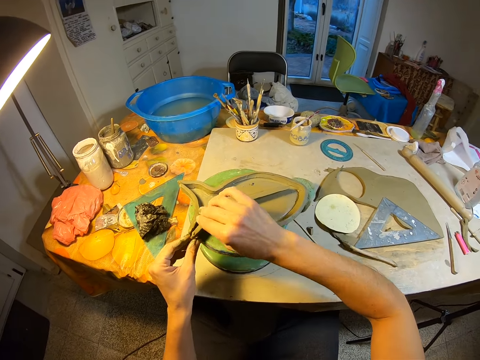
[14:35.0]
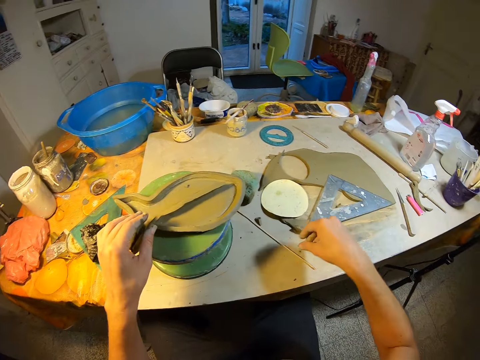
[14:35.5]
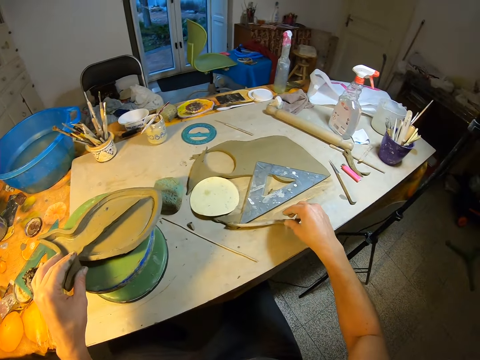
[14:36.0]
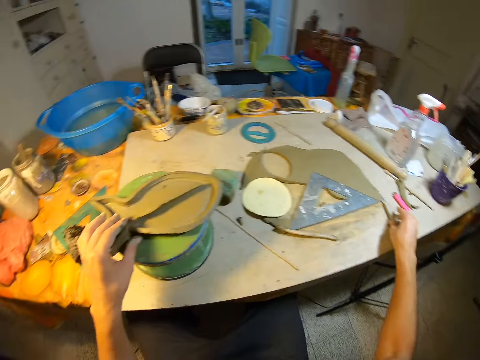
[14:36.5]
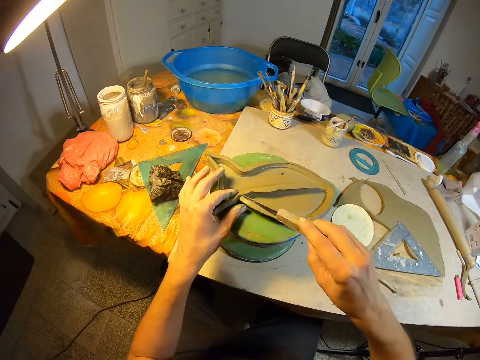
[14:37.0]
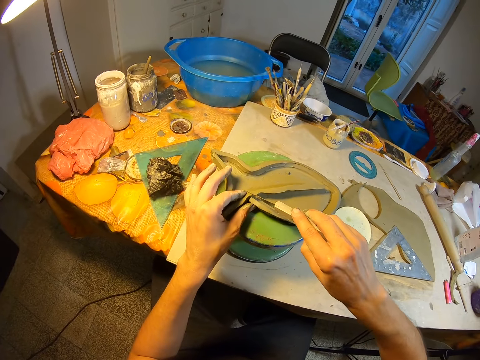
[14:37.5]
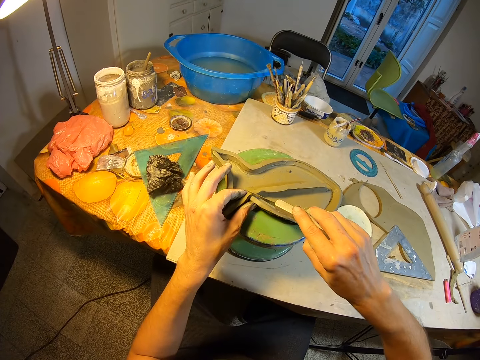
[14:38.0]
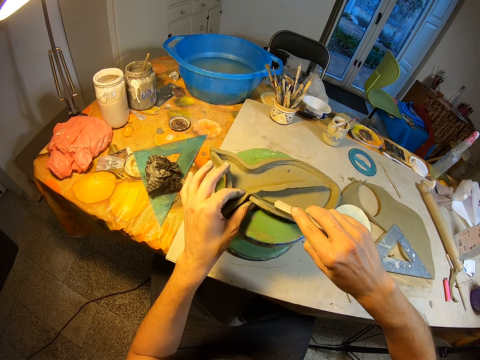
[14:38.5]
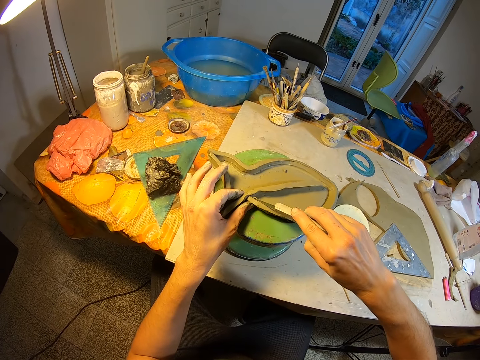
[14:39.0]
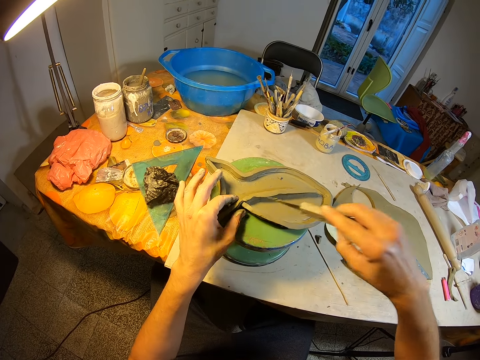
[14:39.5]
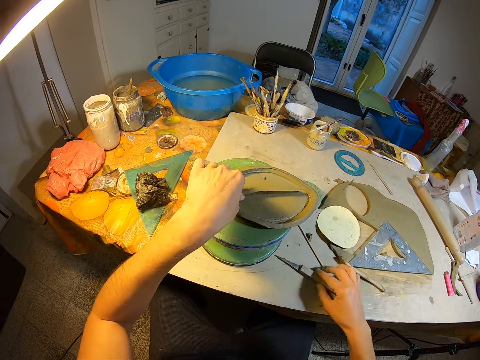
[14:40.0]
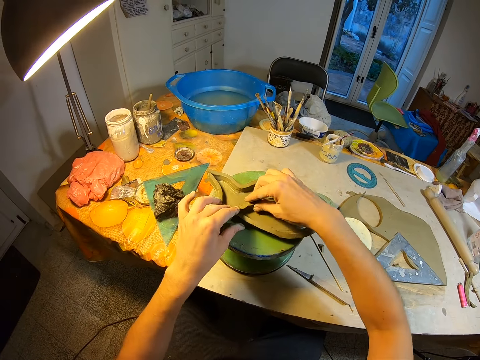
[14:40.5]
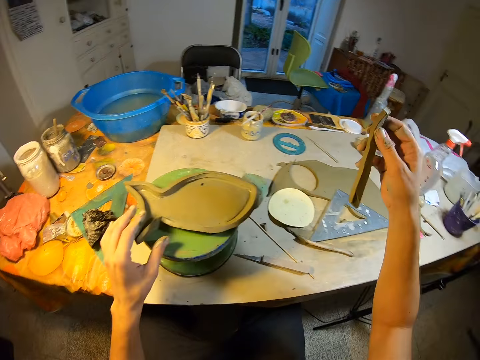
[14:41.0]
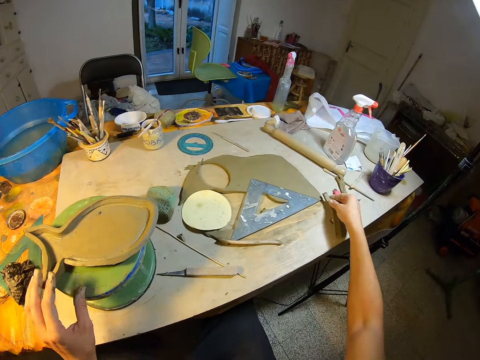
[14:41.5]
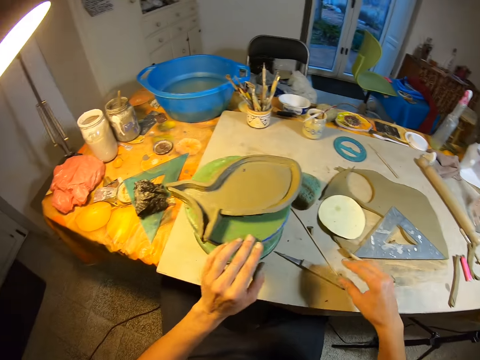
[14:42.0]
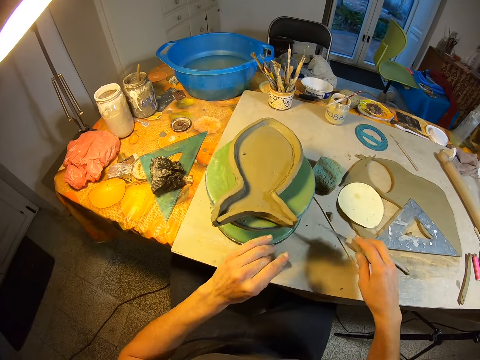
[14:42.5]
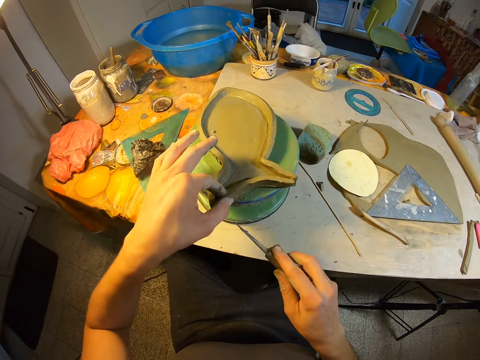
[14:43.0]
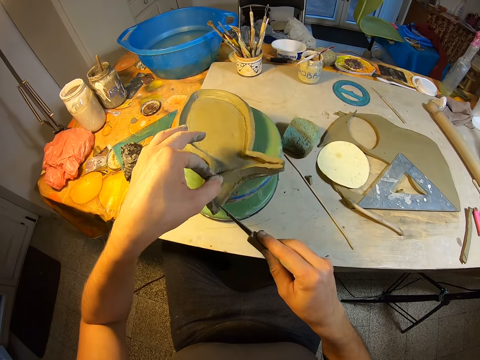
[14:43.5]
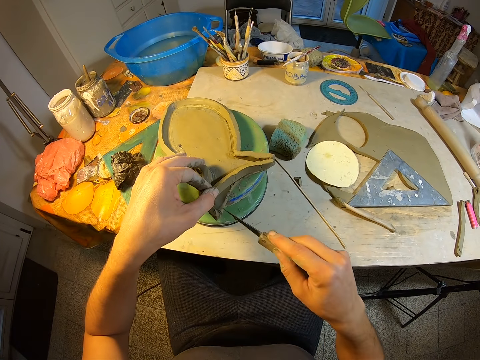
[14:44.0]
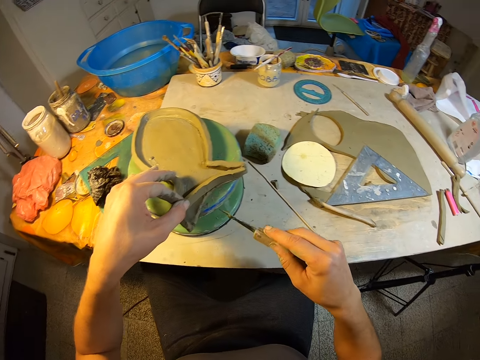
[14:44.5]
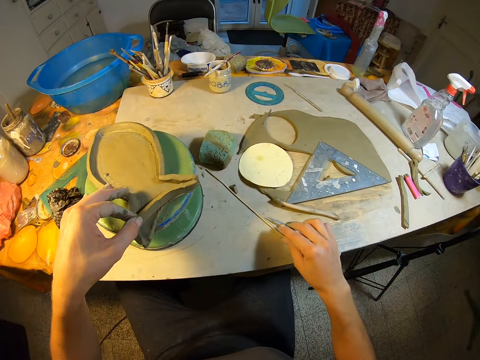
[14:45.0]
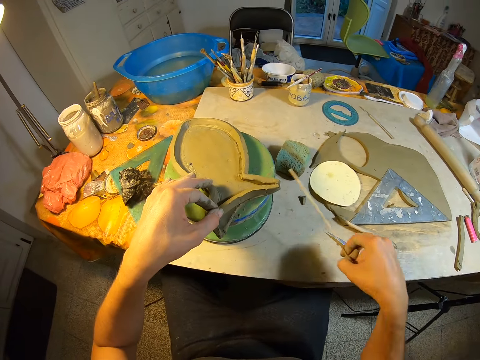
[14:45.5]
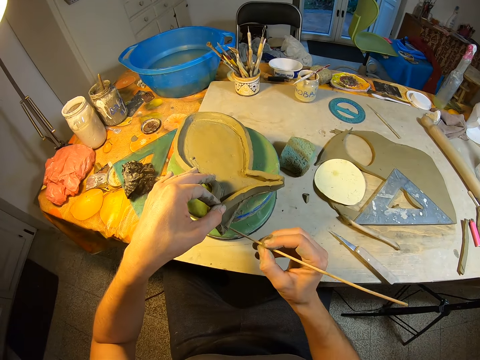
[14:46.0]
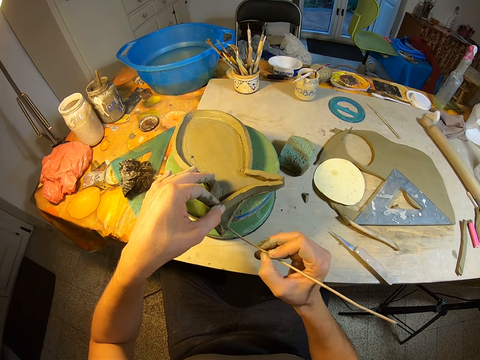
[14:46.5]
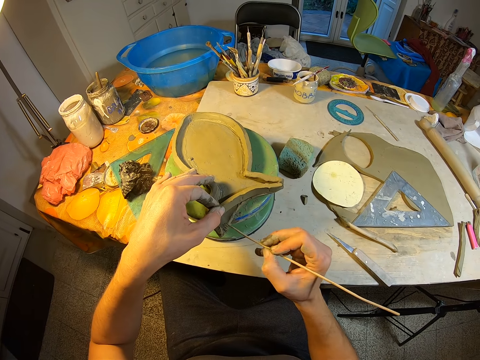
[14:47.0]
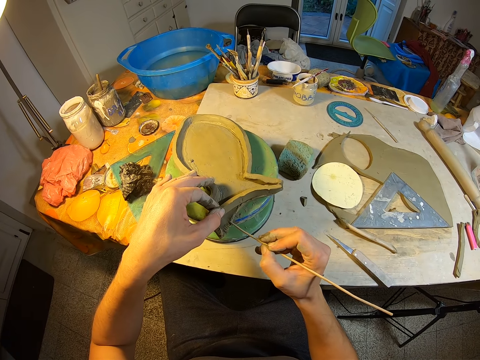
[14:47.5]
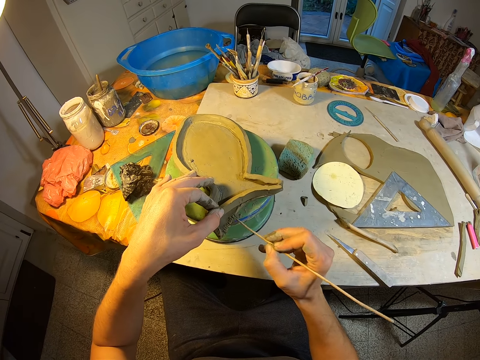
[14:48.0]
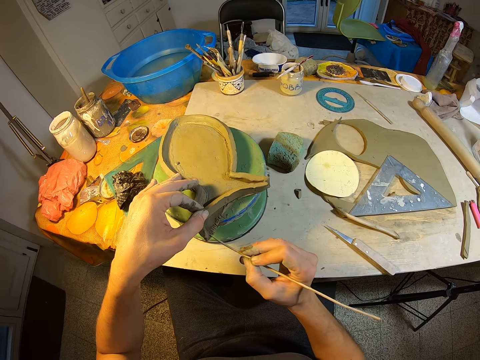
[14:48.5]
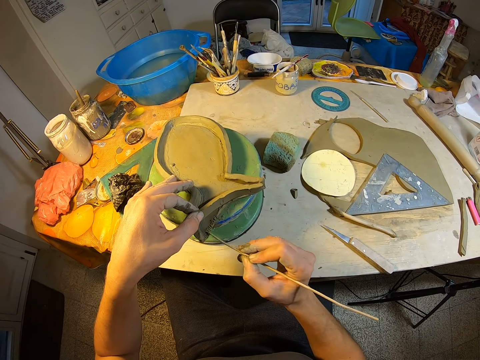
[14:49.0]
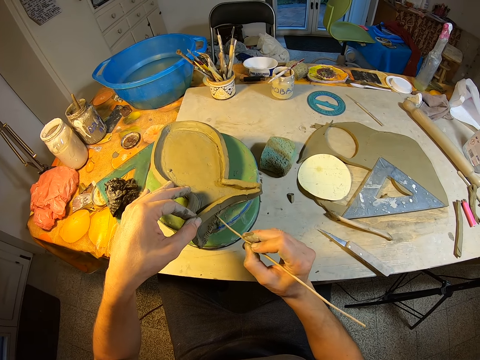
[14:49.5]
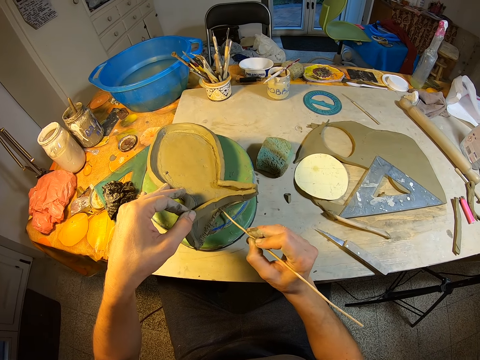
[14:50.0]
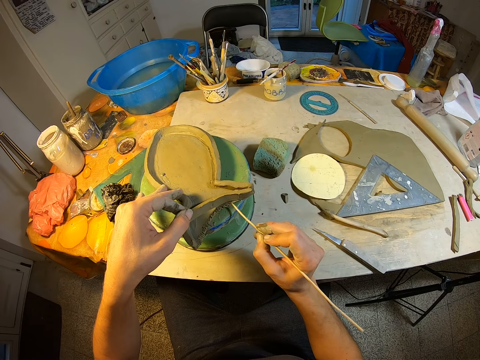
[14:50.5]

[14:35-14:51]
The camera wearer picks up the clay cutter from the table with her right hand. She cuts the piece of clay mold with the clay cutter in her right hand. She touches the cut piece of clay with her left hand. She places the clay cutter on the table with her right hand. She picks up the cut piece of clay mold with her right hand. She places the cut piece of clay mold on the table with her right hand. She places her left hand on the pottery wheel. She turns the pottery wheel on the table with her left hand. She picks up the clay cutter from the table with her right hand. She picks up the piece of clay mold on the pottery wheel with her left hand. She marks the clay mold with the clay cutter in her right hand. She places the clay cutter on the table with her right hand. She picks up a clay stick shaper tool on the table with her right hand. She shapes the piece of clay mold with the clay stick shaper in her right hand. She marks the mold with the clay stick shaper.

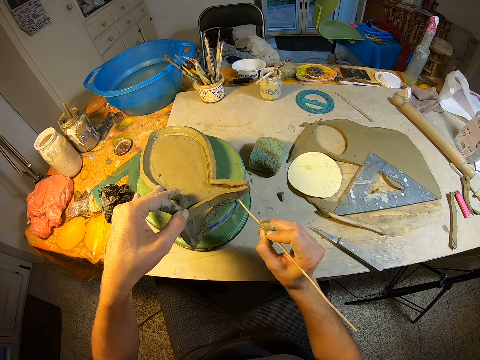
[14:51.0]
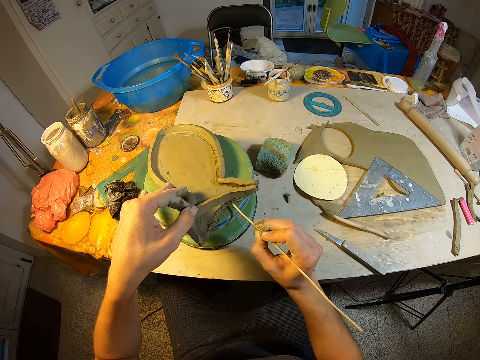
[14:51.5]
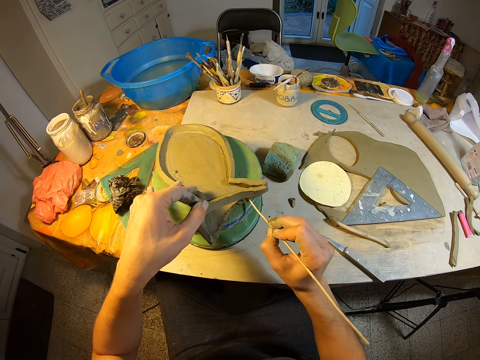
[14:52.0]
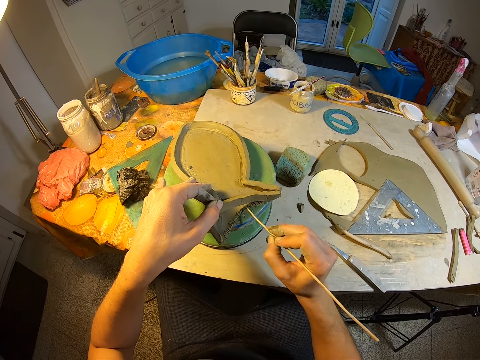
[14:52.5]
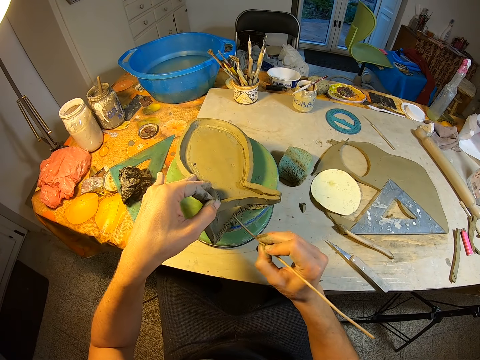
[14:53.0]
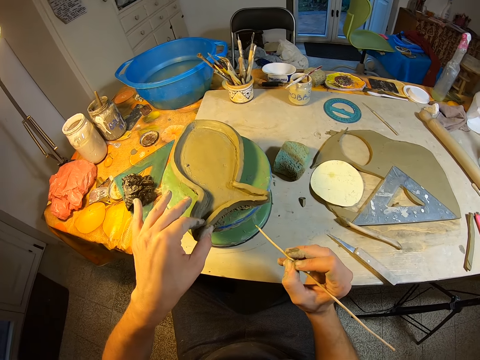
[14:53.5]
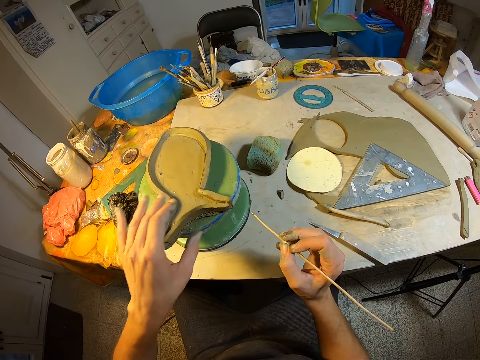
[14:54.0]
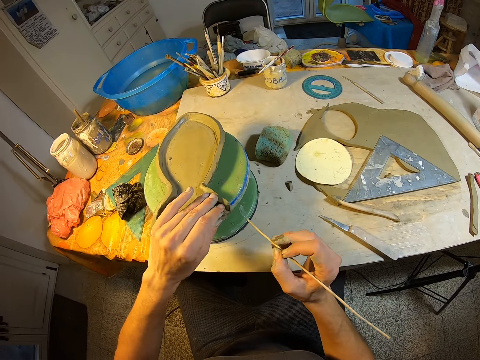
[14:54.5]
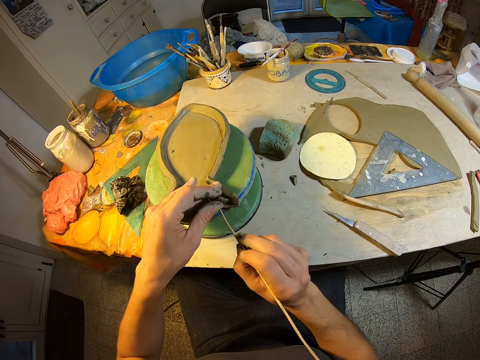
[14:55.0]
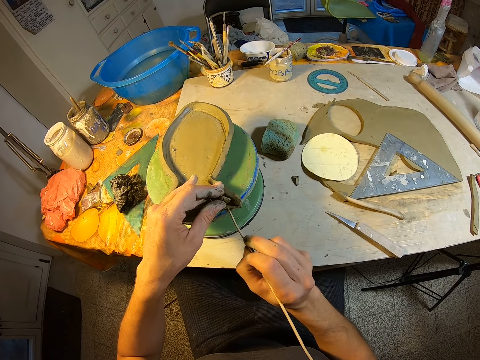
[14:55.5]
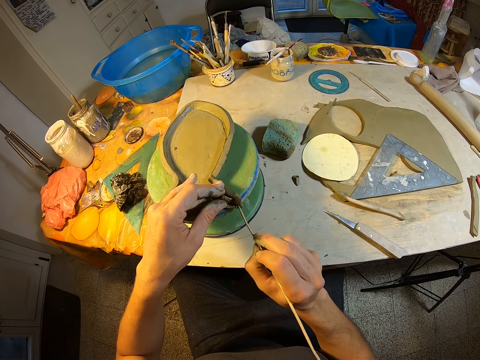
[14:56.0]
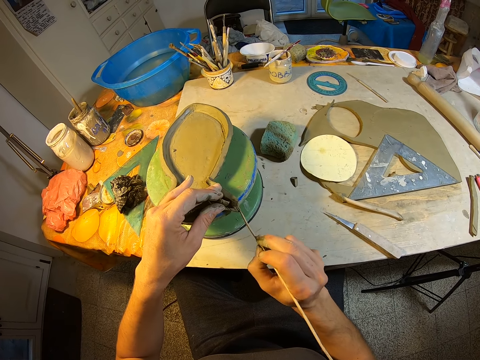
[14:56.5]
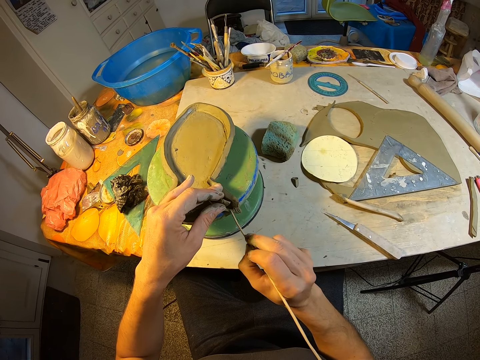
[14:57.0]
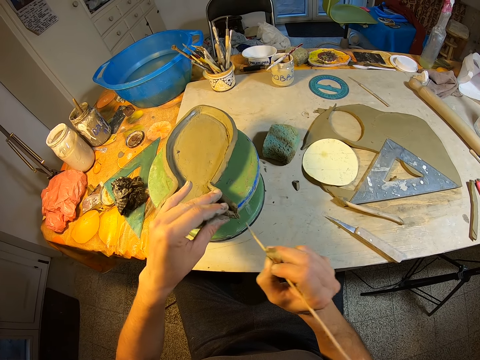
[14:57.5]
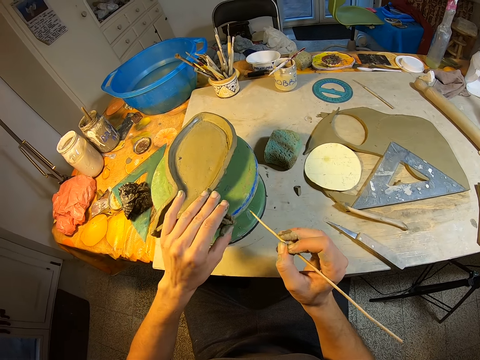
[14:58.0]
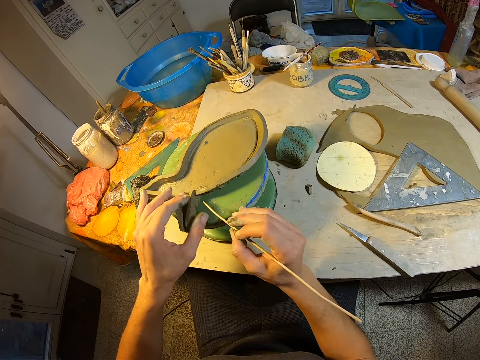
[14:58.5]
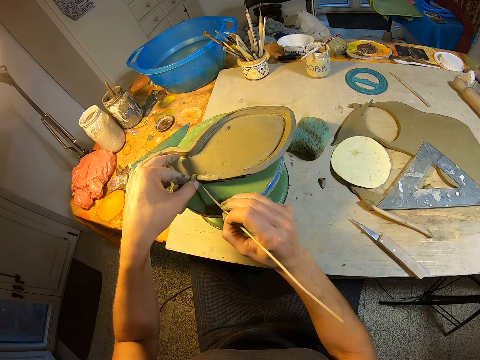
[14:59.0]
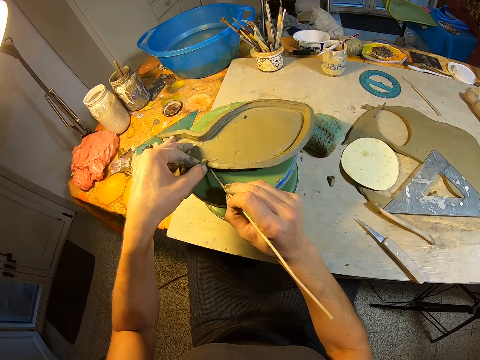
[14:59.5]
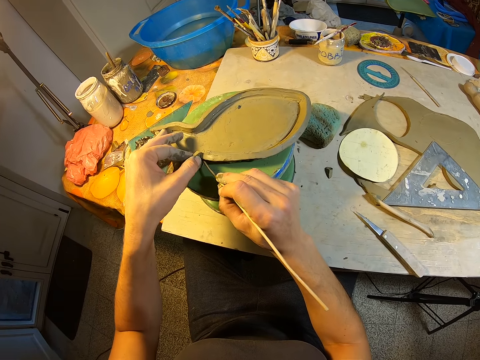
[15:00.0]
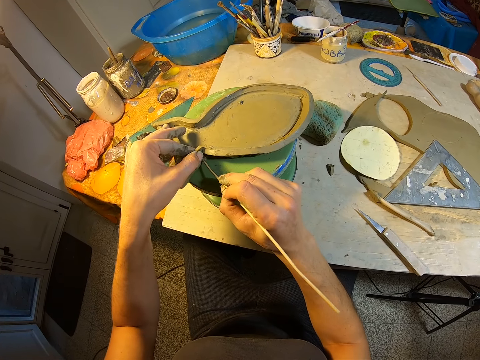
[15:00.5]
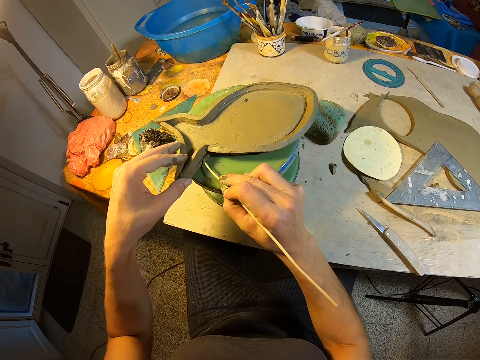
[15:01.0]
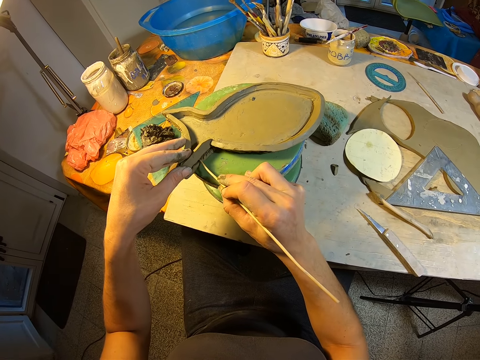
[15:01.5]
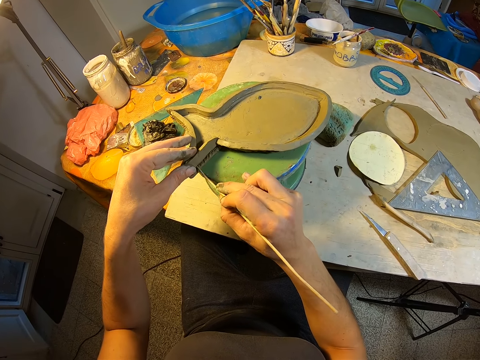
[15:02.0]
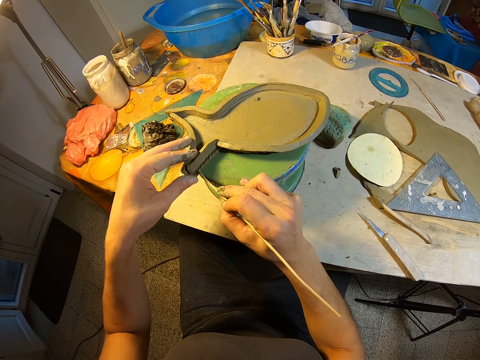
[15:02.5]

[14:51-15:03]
The camera wearer joins the piece of clay mold with the clay mold with her left hand. She picks up the piece of clay mold on the pottery wheel with her left hand. She shapes the piece of clay mold with the clay stick shaper in her right hand. She joins the piece of clay mold with the clay mold with her left hand. She turns the pottery wheel on the table with her left hand. She picks up the piece of clay mold on the pottery wheel with her left hand. She shapes the piece of clay mold with the clay stick shaper in her right hand. She places her left hand on the piece of clay mold.
